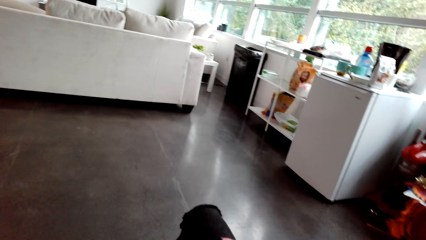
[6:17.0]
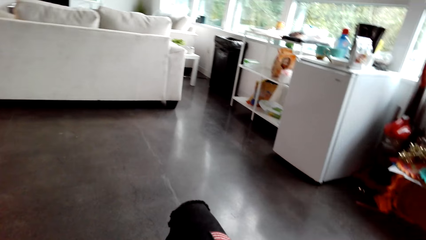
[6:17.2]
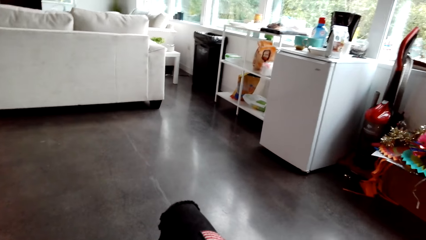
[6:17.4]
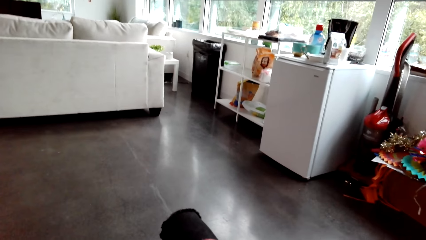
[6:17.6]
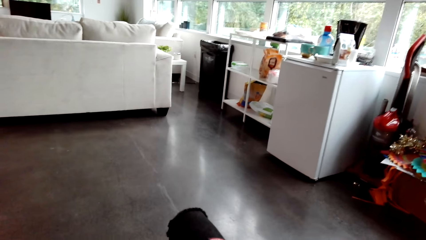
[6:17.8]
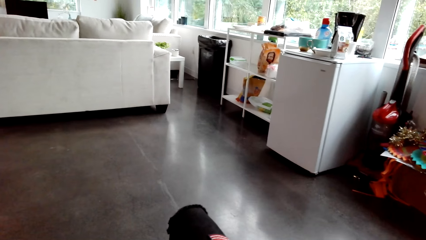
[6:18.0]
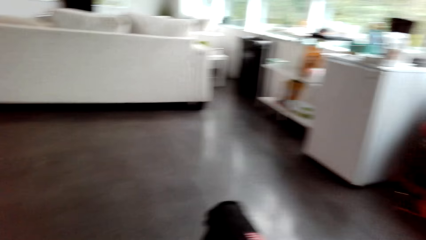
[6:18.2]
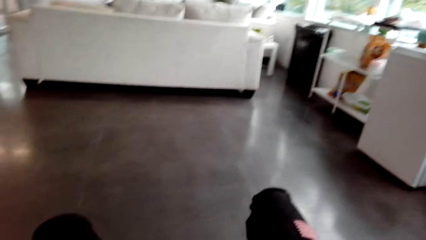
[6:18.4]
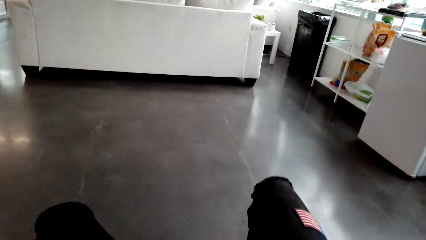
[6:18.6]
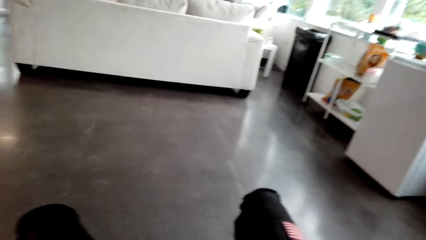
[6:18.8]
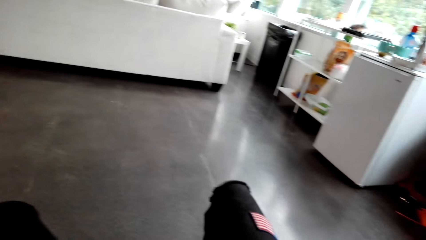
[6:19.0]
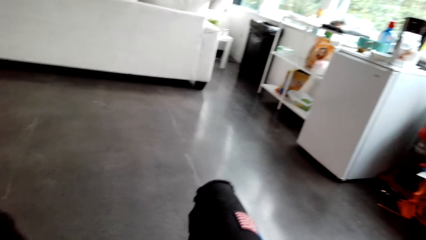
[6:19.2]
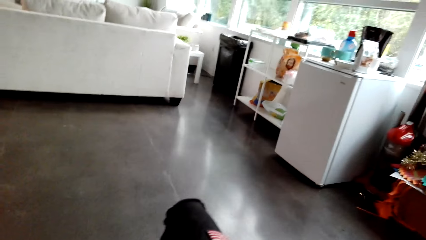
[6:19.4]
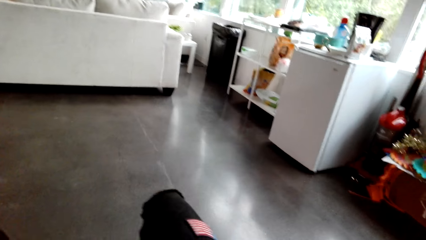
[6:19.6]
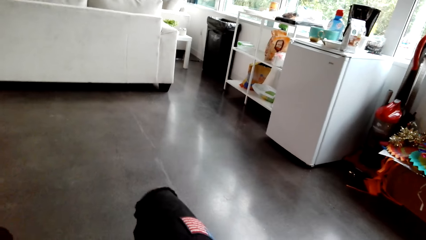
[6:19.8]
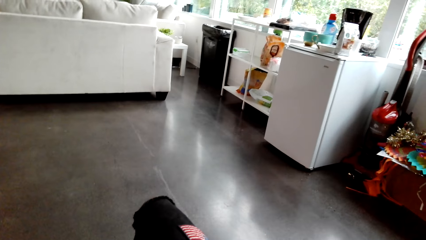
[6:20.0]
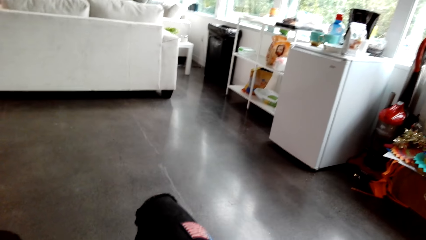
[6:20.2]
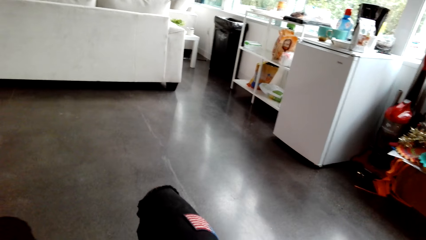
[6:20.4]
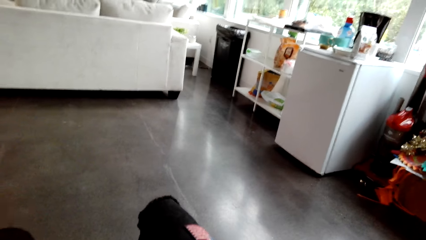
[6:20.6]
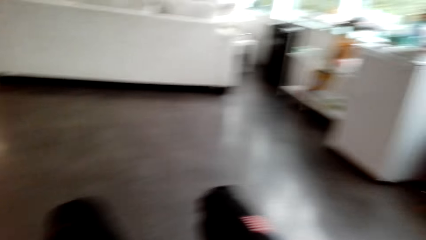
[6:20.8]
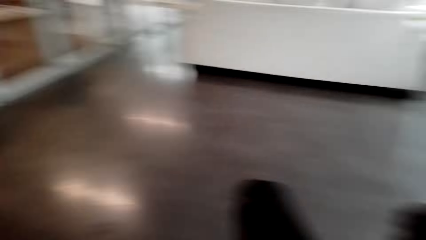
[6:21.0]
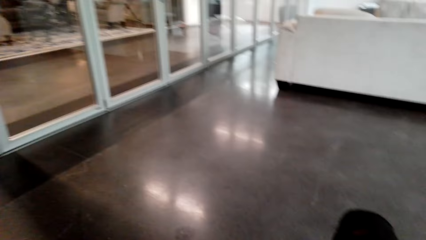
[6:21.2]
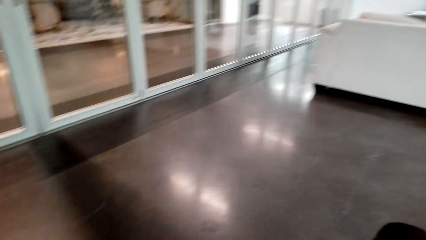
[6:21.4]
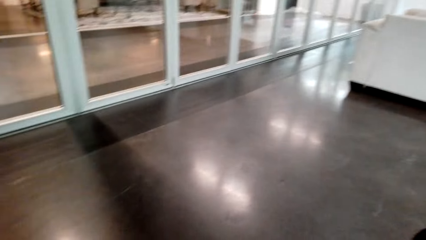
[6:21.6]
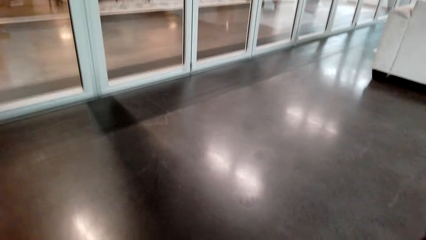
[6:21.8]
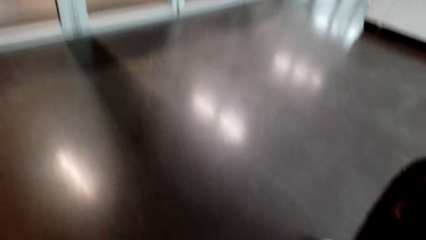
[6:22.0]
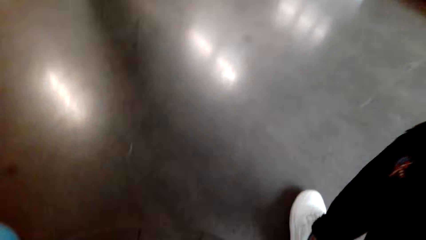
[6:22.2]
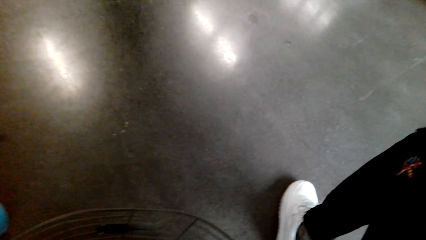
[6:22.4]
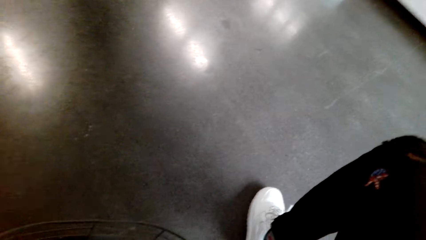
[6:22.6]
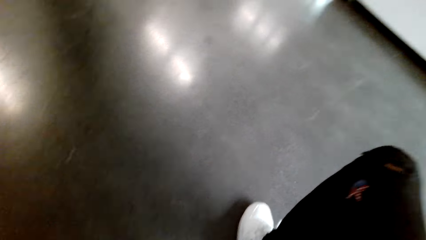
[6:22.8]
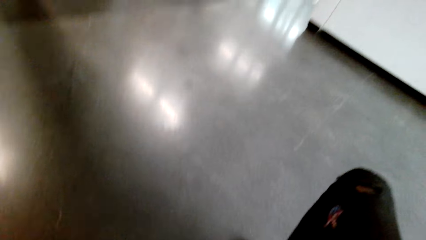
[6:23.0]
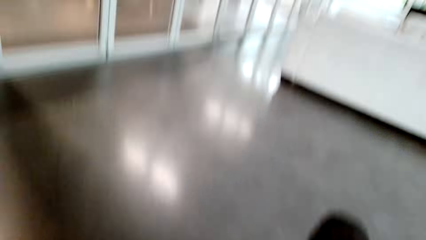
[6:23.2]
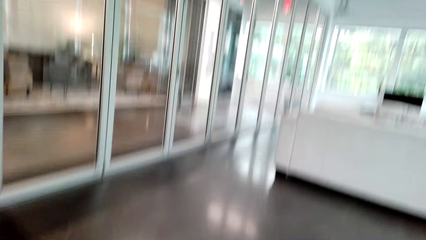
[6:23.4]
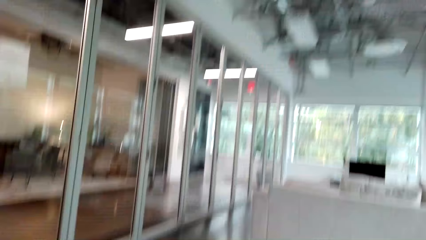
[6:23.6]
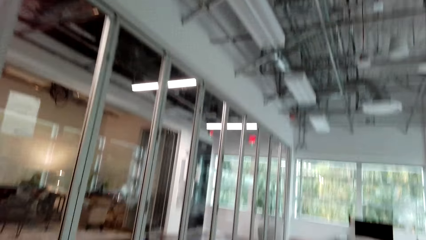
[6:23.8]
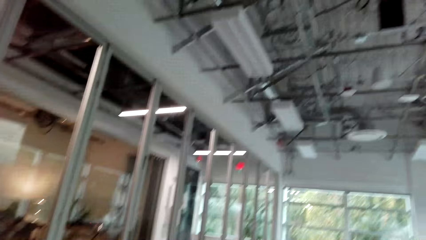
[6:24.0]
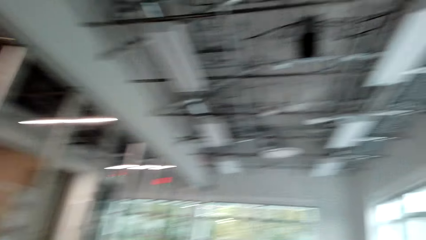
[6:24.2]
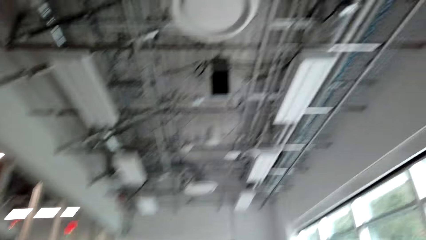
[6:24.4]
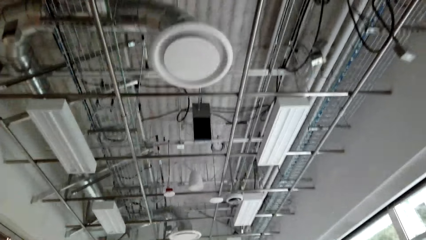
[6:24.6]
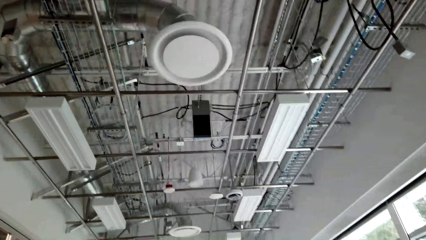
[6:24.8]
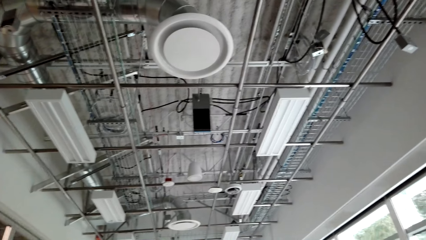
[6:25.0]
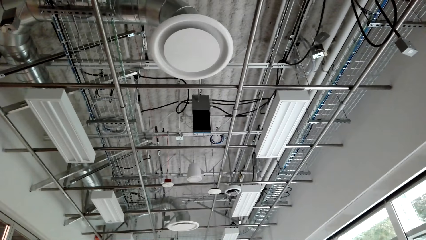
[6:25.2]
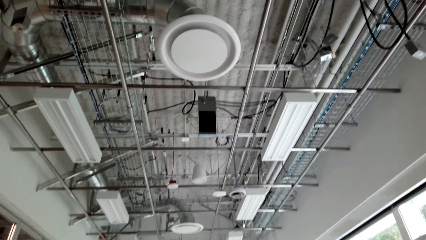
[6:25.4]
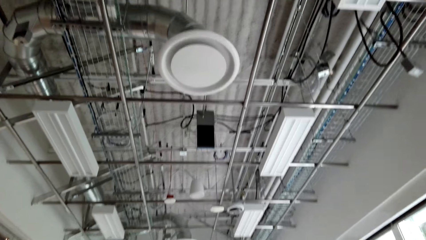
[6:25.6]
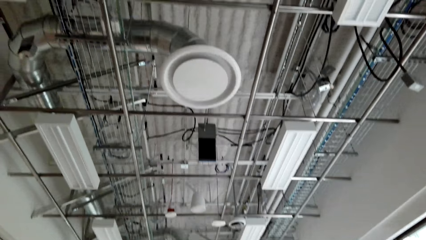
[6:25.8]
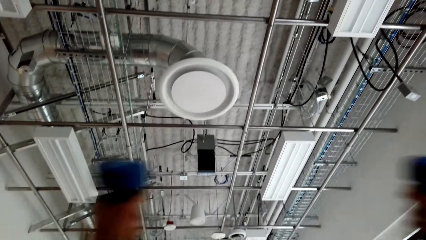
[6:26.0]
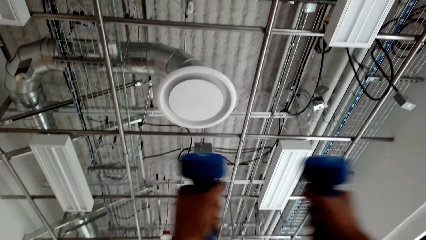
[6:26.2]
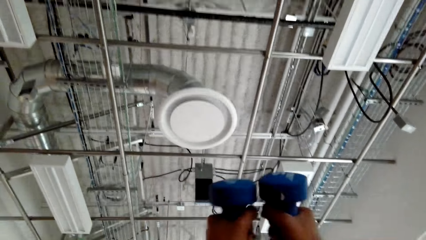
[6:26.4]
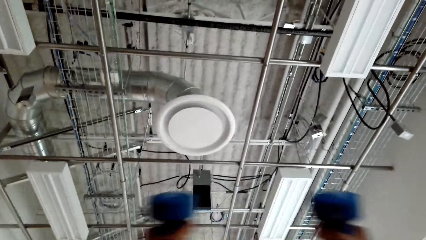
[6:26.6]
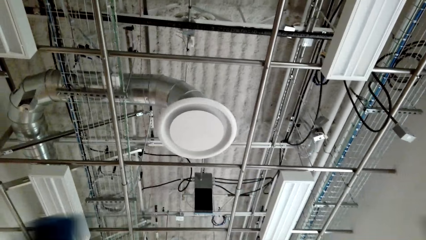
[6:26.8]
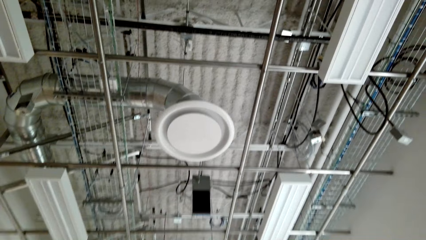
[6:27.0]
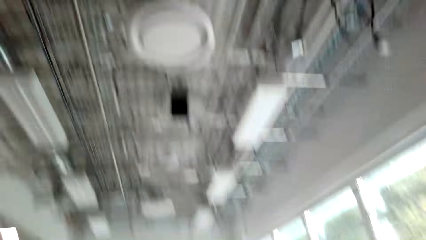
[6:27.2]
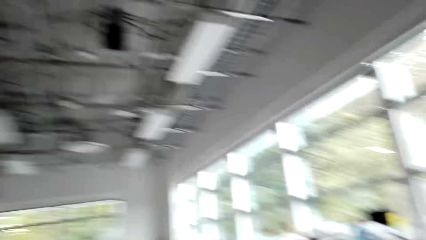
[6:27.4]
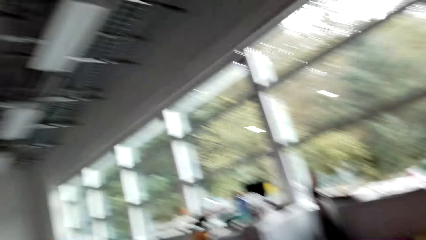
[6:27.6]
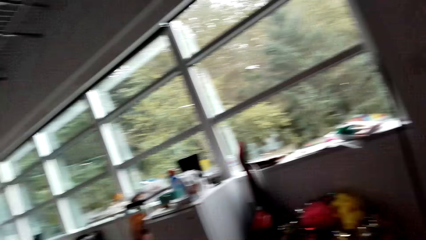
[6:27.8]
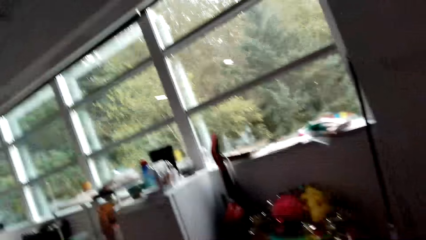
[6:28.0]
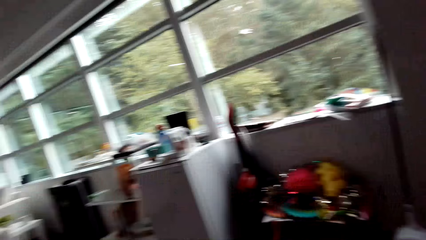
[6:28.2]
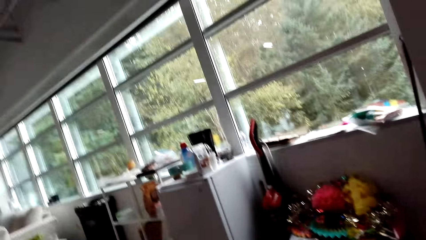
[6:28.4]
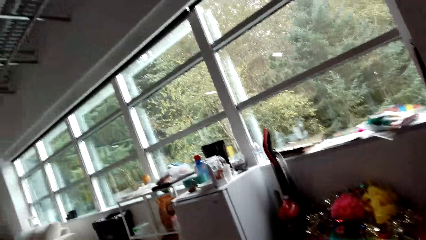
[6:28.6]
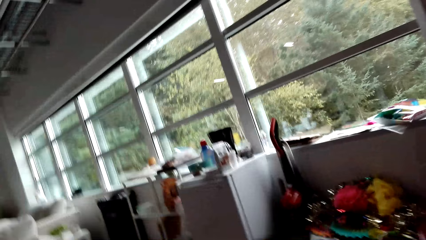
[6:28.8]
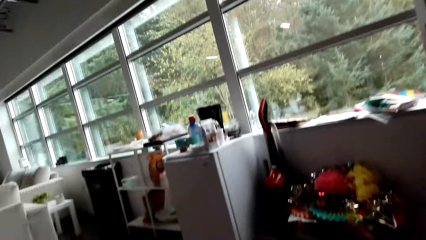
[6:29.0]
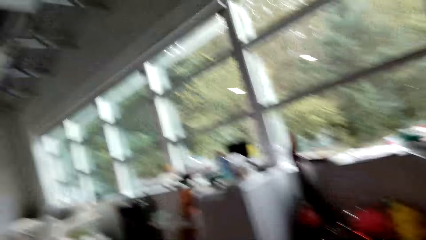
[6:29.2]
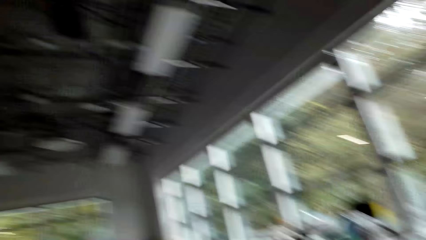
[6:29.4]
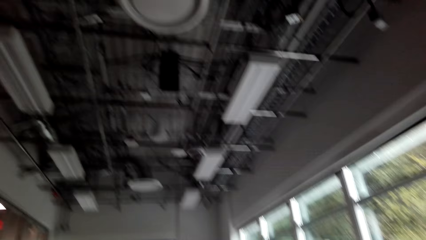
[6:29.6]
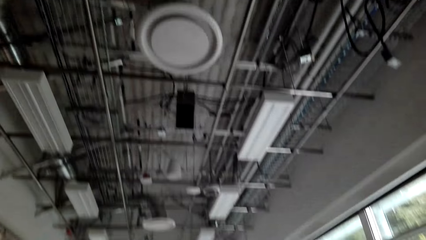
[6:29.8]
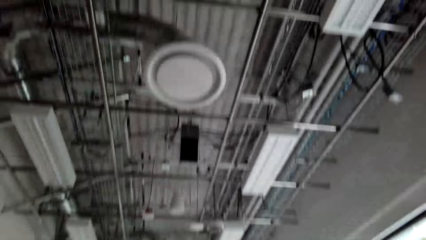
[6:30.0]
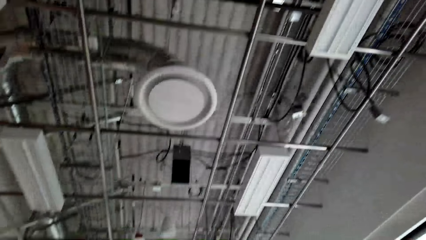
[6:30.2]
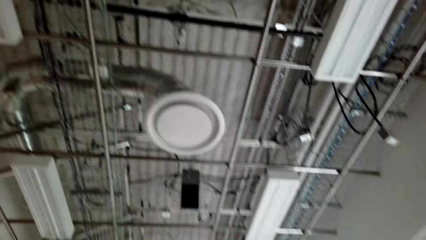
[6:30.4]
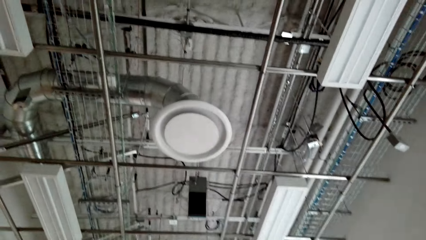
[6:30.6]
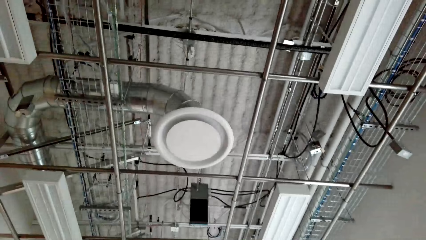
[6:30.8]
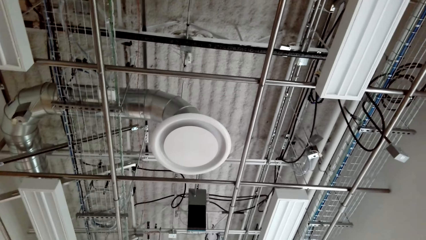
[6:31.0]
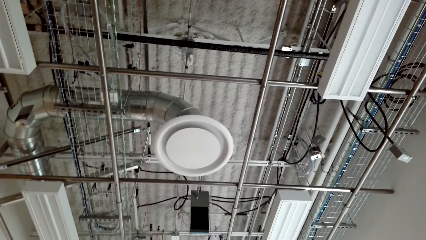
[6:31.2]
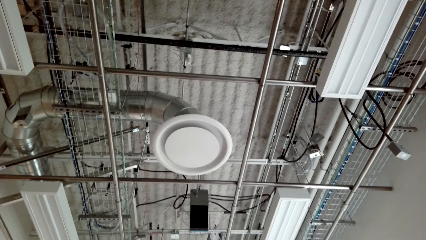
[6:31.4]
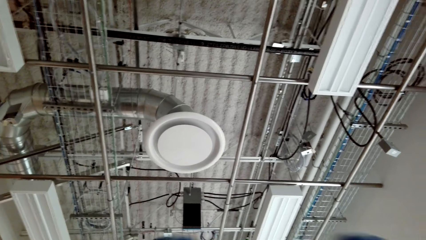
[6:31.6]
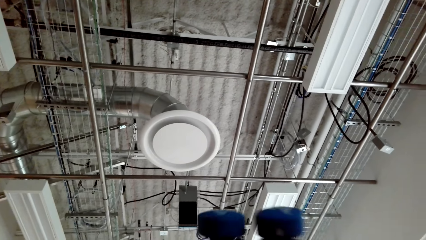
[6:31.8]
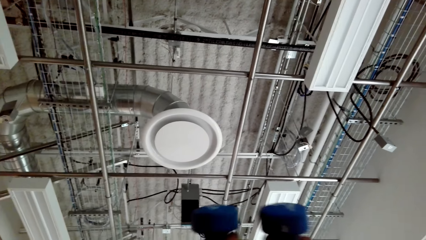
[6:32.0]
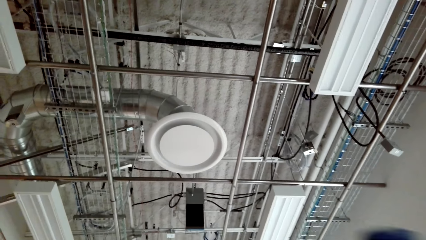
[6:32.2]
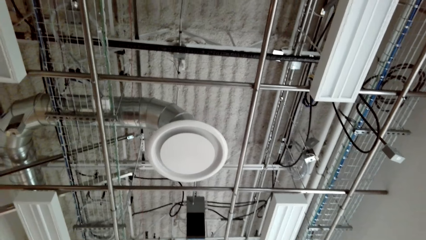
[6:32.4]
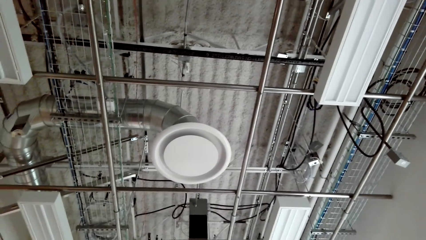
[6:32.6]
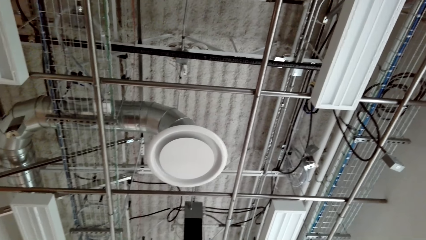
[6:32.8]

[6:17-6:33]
The camera wearer exercises. They exercise on the floor.
